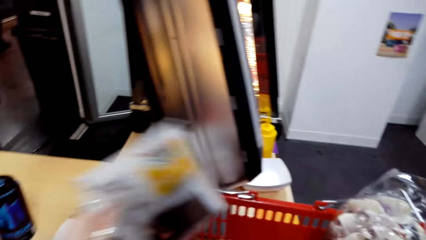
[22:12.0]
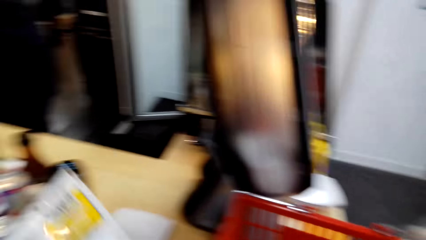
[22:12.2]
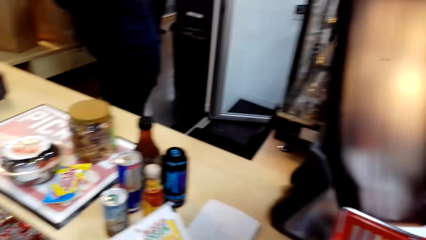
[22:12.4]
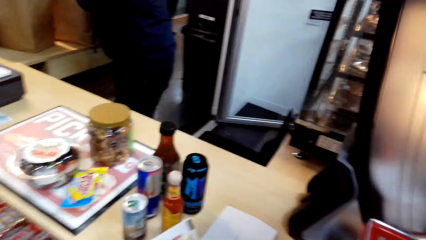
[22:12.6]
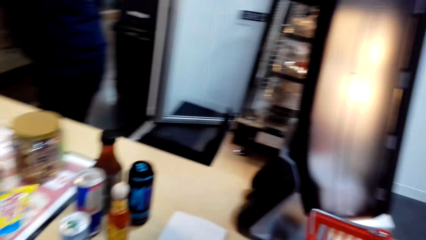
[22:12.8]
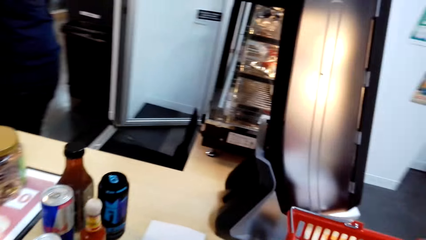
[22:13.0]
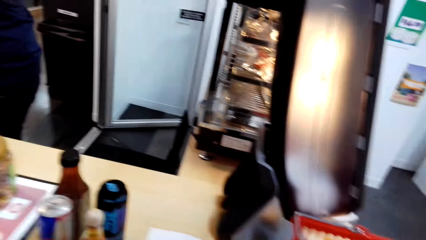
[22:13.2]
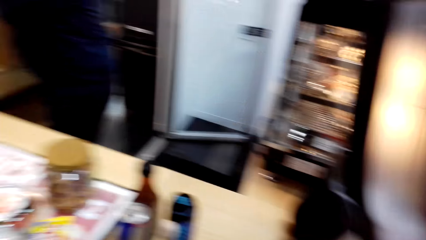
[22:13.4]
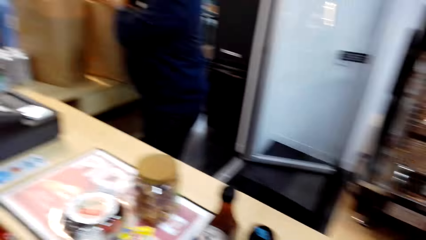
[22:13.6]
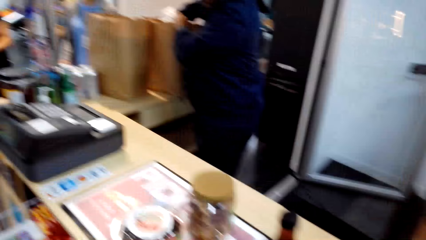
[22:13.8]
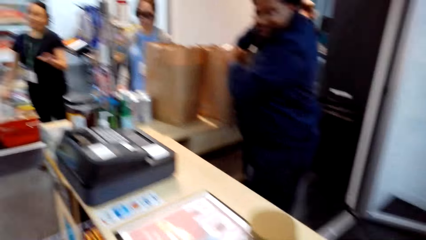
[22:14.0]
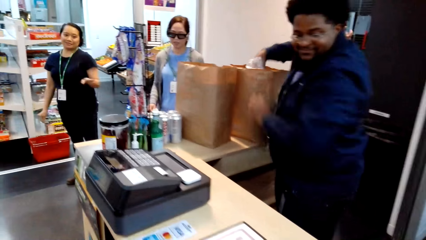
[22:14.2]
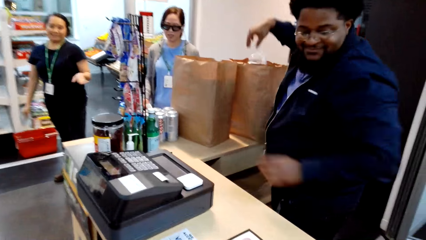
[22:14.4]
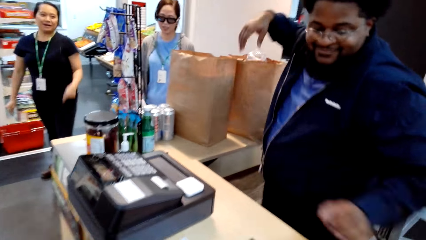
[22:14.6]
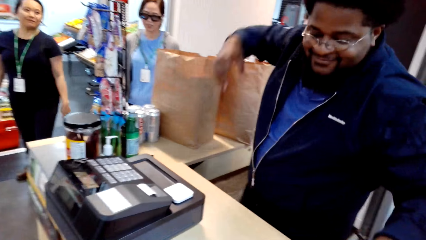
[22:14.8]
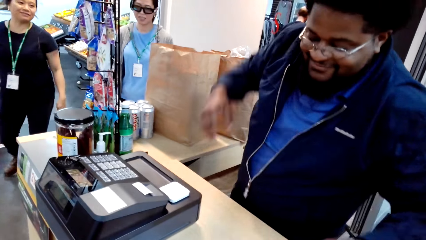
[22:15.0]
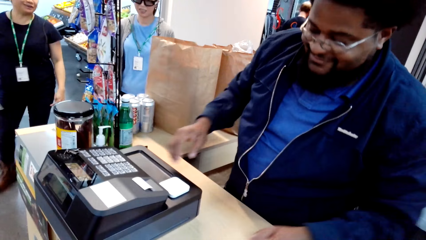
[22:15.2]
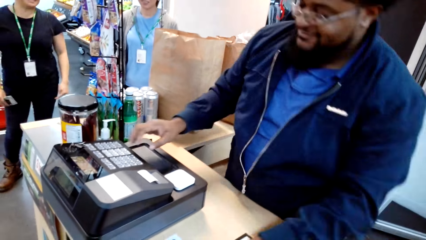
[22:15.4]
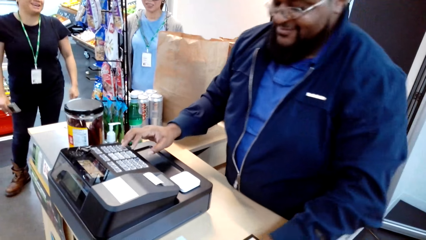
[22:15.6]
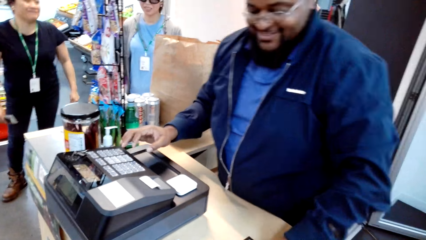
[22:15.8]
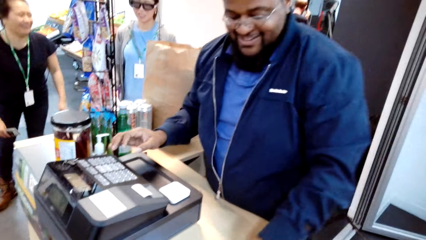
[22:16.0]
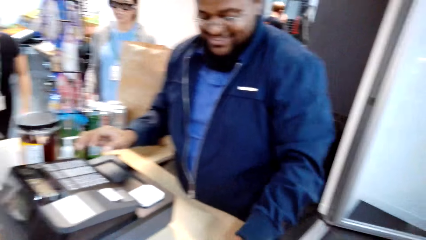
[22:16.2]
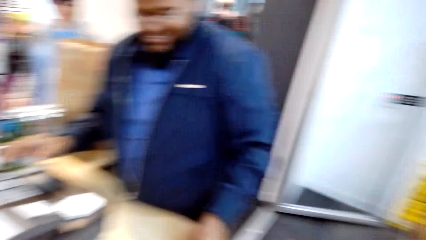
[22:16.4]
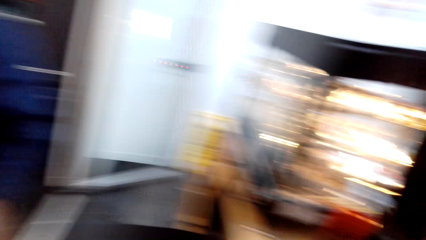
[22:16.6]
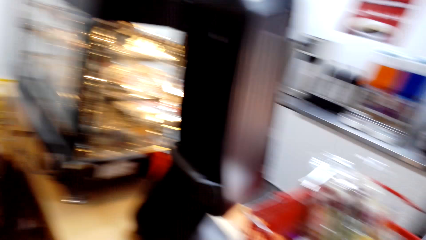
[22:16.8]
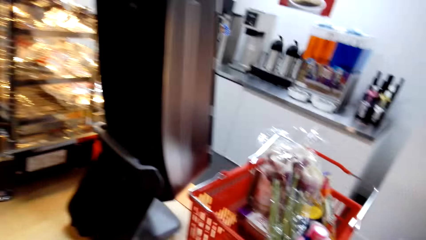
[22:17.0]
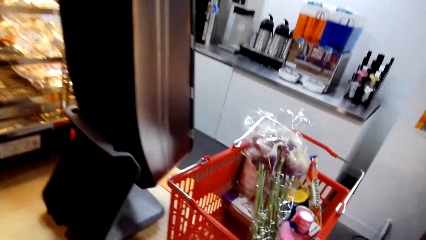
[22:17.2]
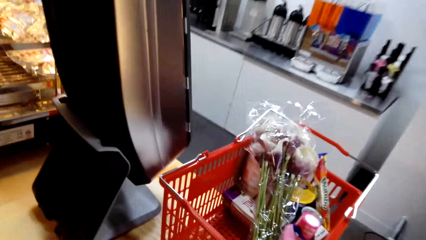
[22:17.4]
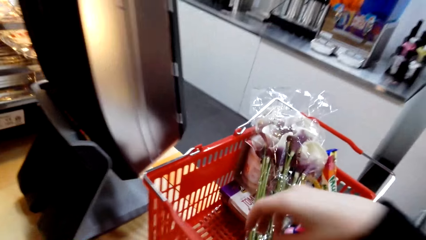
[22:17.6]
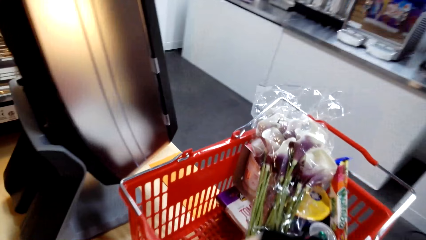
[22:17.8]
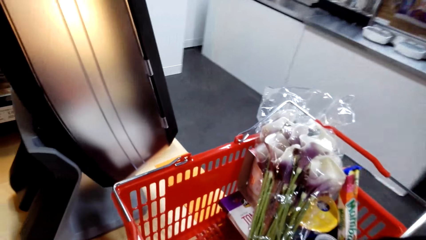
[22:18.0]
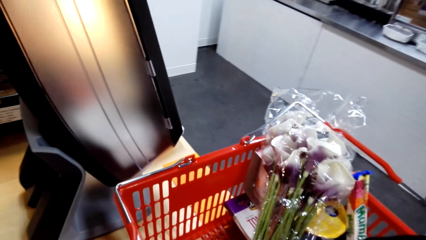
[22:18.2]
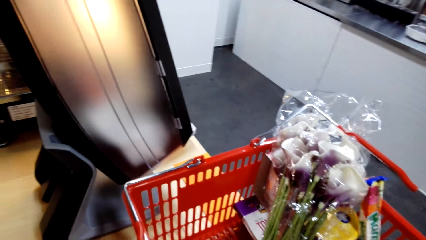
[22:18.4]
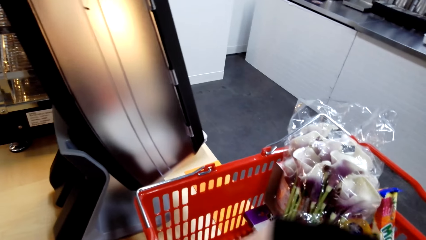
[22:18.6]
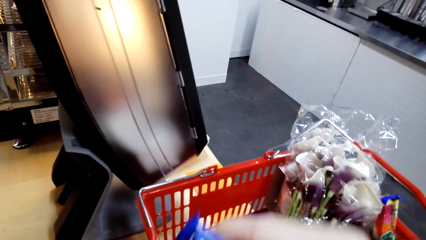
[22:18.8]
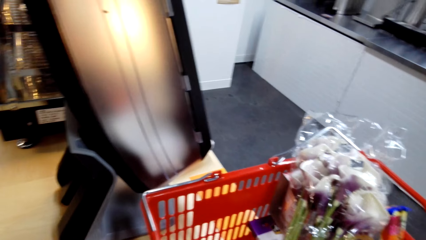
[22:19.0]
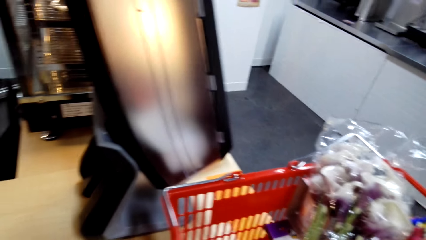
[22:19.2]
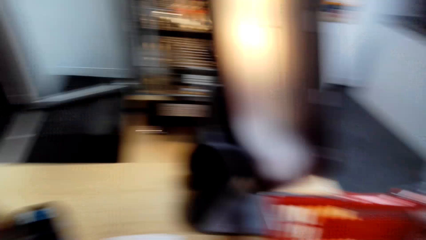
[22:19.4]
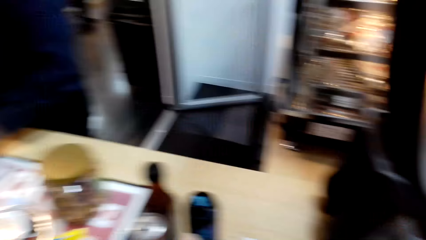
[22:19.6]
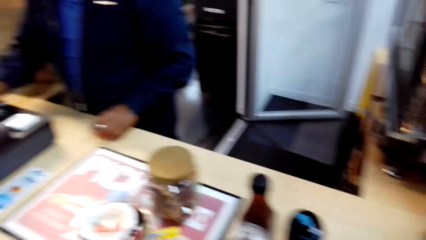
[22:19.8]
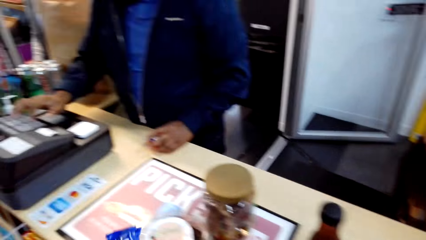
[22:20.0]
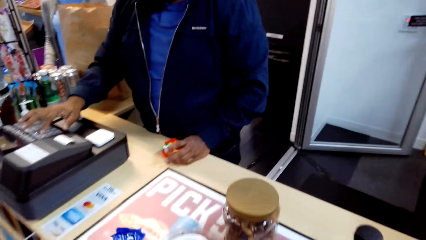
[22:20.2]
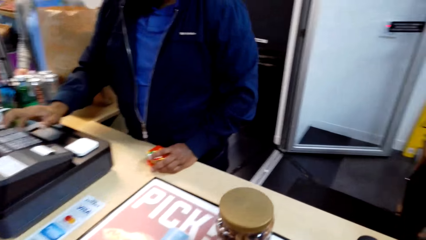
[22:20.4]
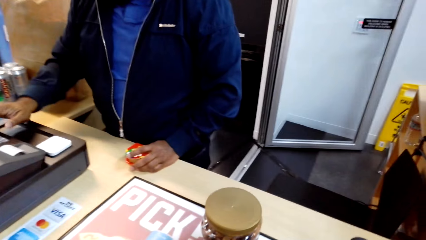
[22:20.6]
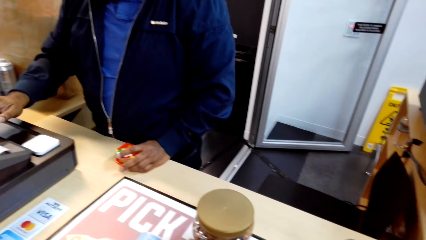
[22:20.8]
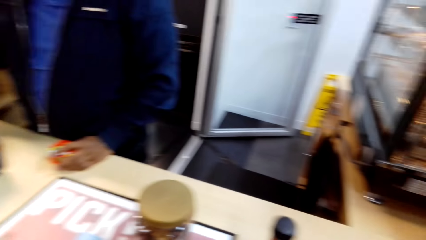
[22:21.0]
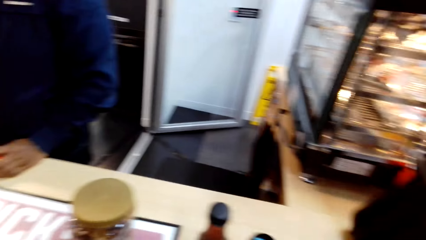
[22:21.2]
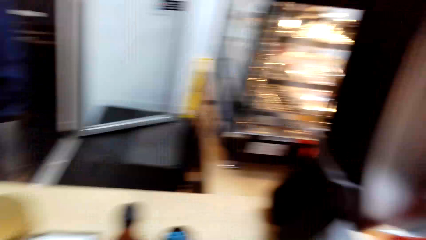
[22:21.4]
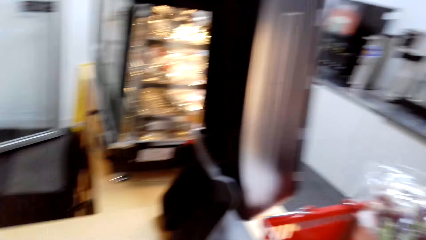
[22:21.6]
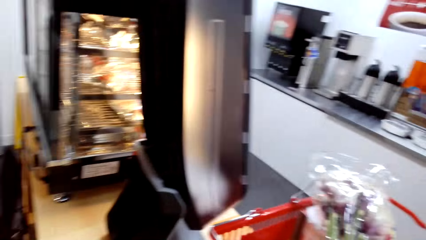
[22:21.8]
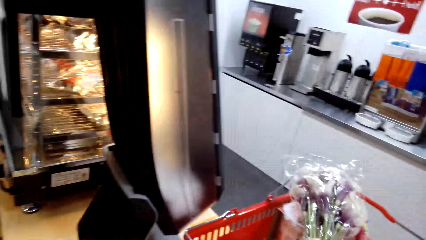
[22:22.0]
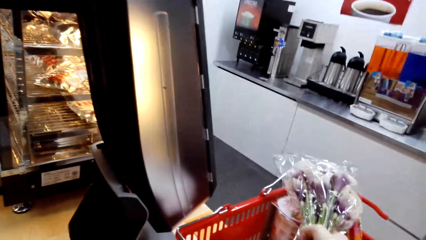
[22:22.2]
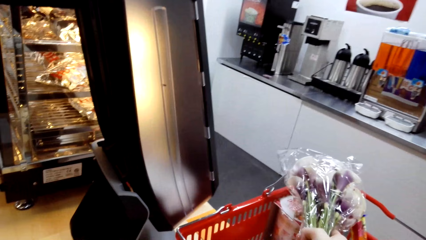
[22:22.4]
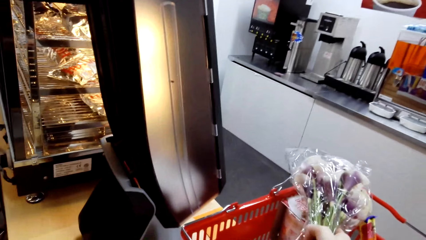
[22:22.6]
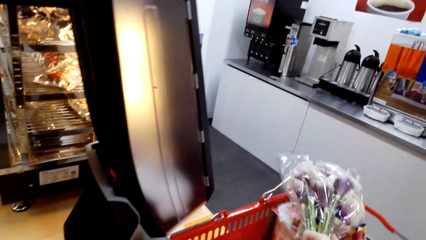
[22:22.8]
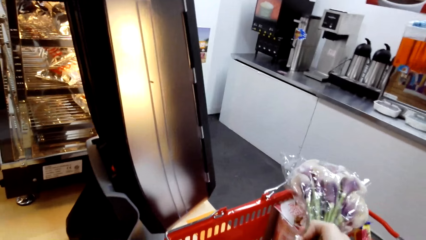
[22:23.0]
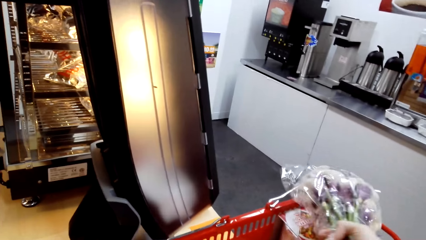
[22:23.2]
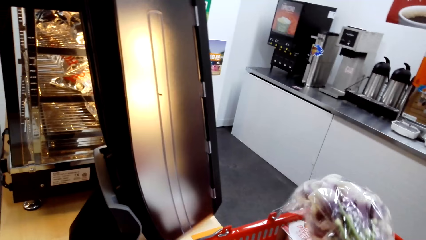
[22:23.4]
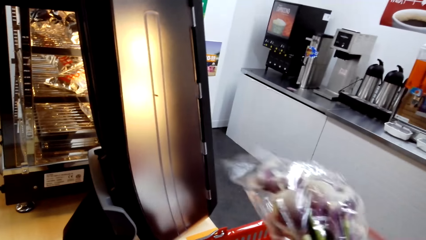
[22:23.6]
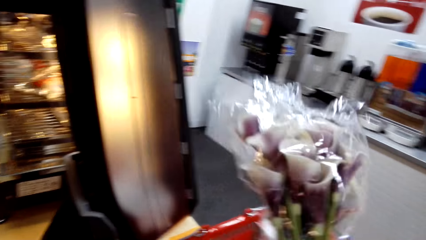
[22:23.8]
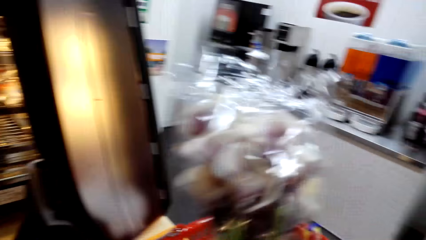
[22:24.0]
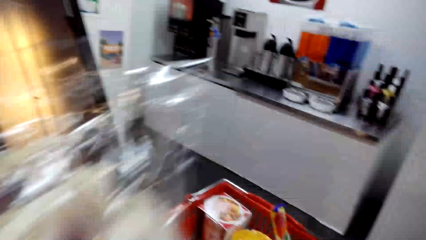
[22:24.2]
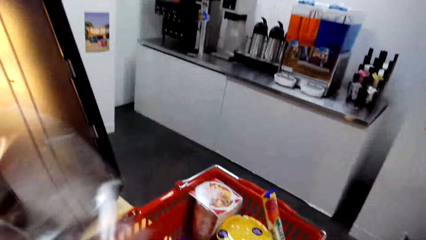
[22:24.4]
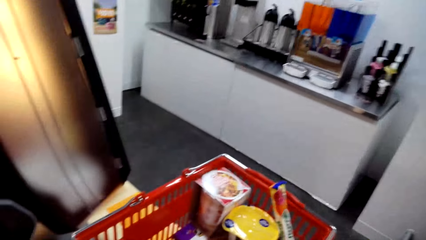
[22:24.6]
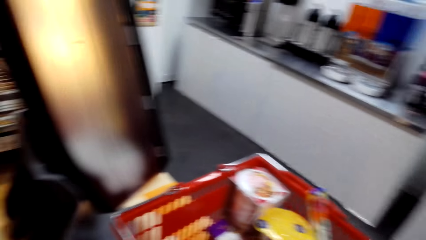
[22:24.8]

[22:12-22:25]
A woman interacts with a man. The man does calculation of items. The camera wearer removes items from the shopping basket.

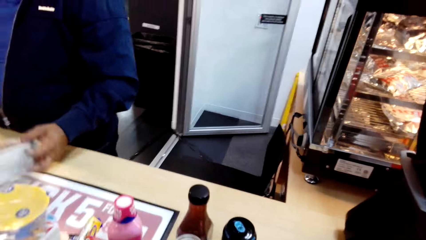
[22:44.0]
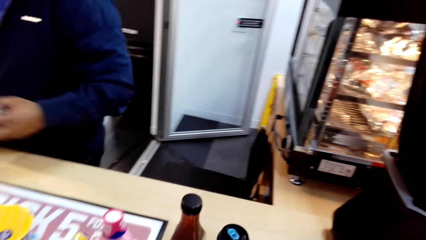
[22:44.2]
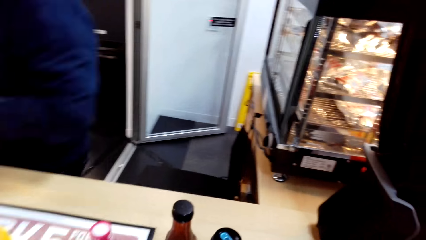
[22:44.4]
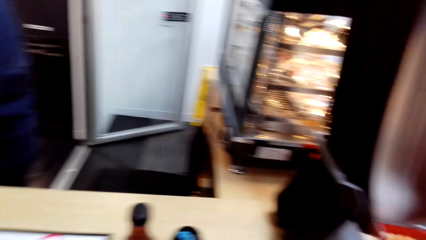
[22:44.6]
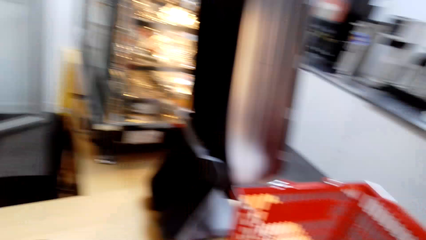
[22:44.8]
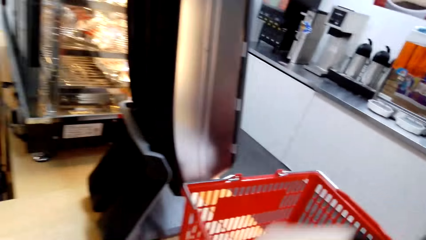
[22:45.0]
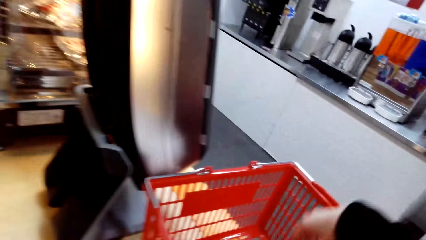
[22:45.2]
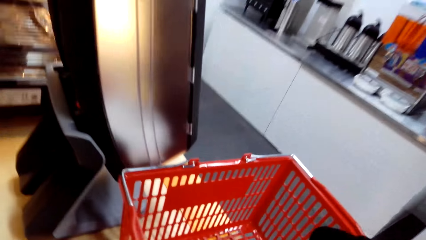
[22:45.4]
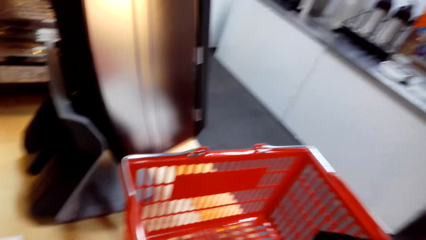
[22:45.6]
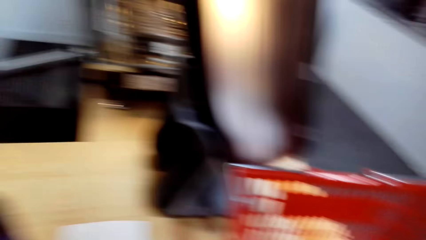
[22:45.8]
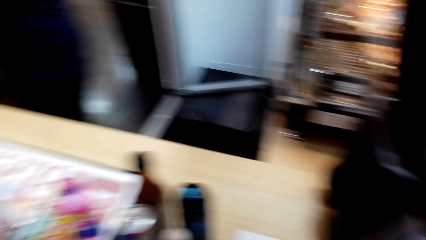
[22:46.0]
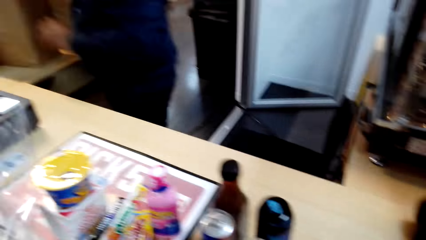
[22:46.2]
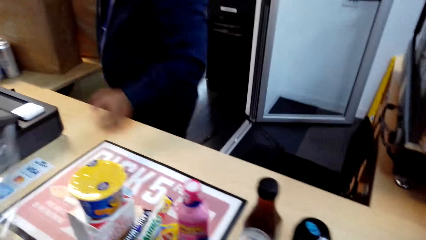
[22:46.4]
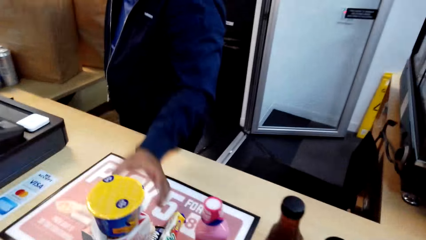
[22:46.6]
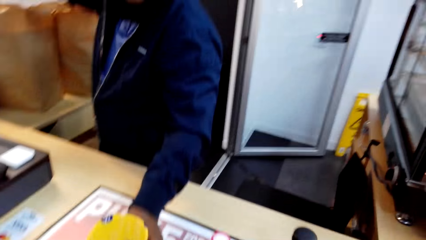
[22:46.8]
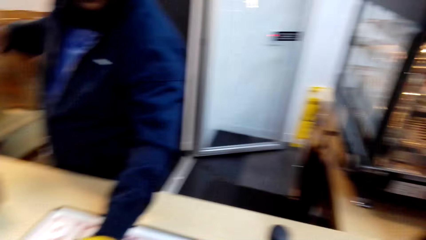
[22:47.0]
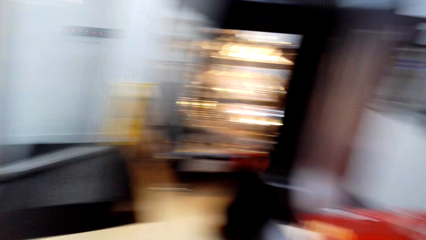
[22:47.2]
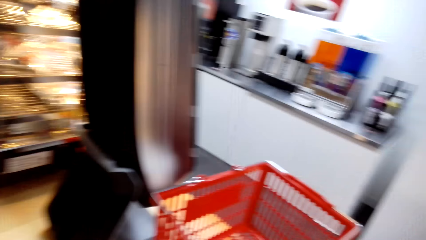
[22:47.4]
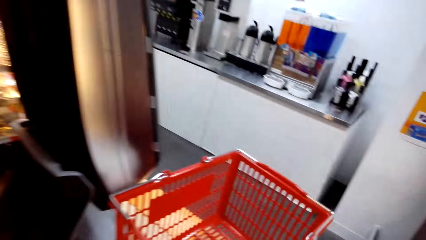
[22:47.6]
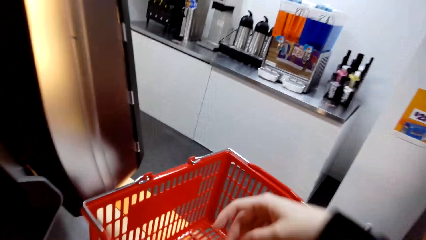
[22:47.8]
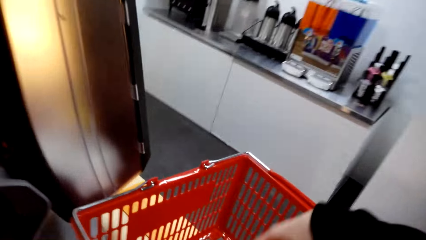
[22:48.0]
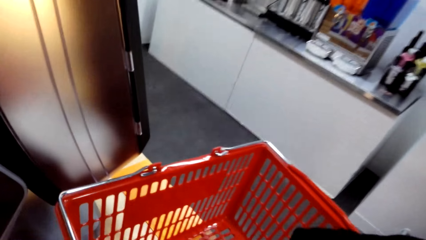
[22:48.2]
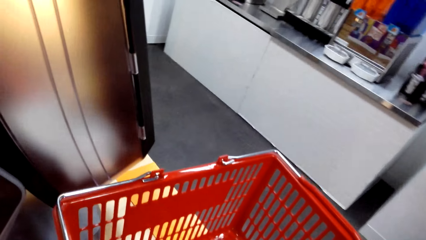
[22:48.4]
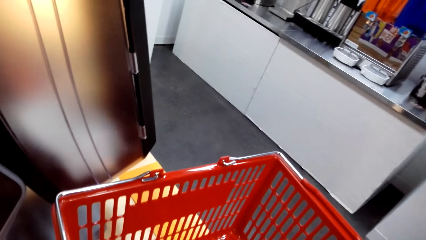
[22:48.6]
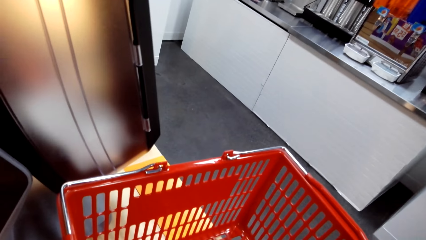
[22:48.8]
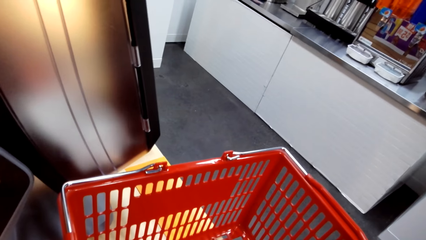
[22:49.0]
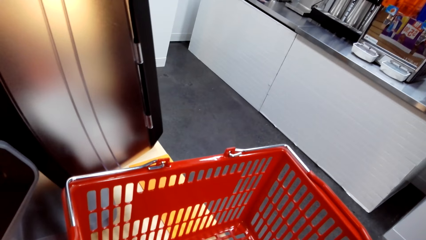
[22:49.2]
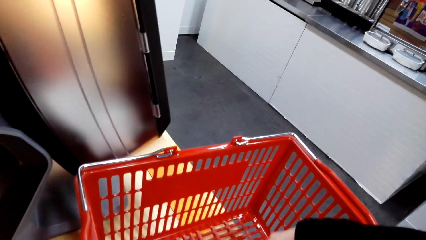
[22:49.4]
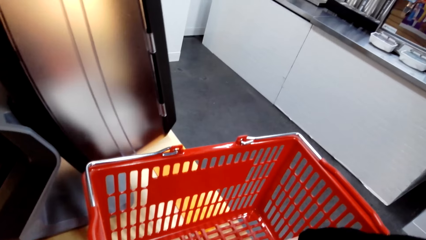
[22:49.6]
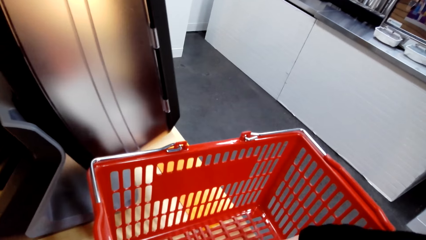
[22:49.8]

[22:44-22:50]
The camera wearer interacts with a man. The man picks up a container and calculates the items.
